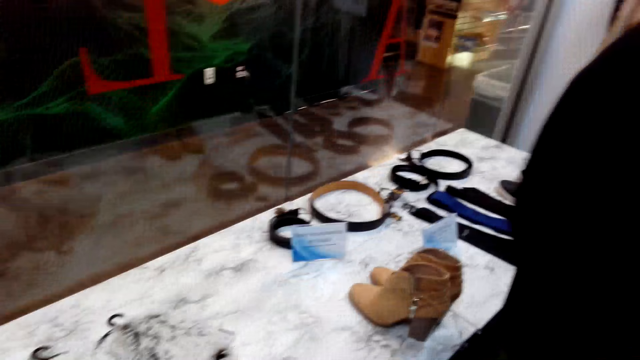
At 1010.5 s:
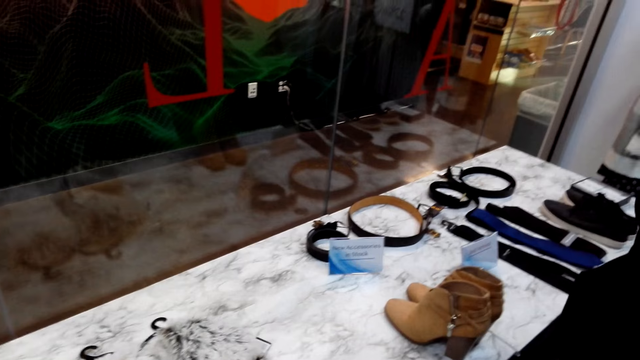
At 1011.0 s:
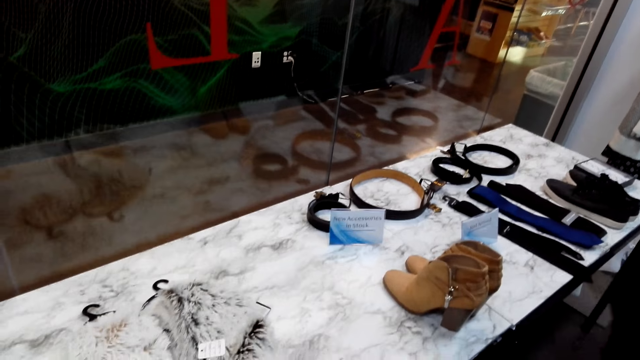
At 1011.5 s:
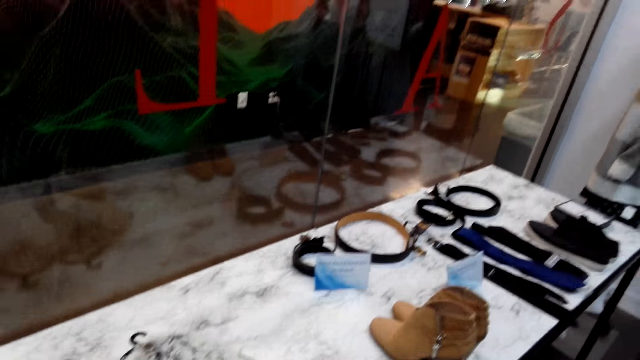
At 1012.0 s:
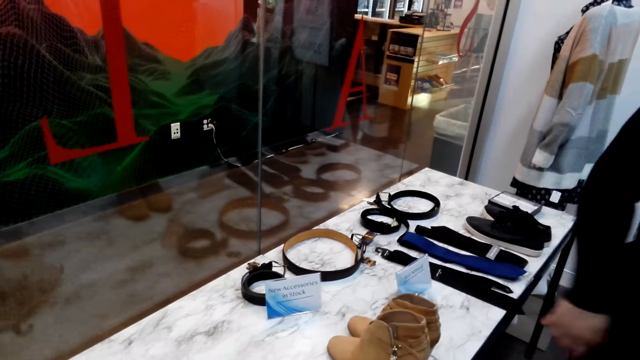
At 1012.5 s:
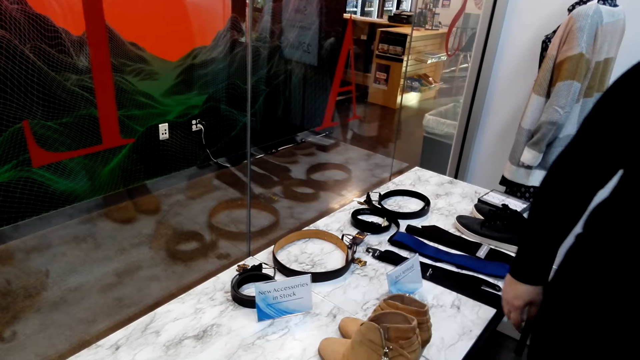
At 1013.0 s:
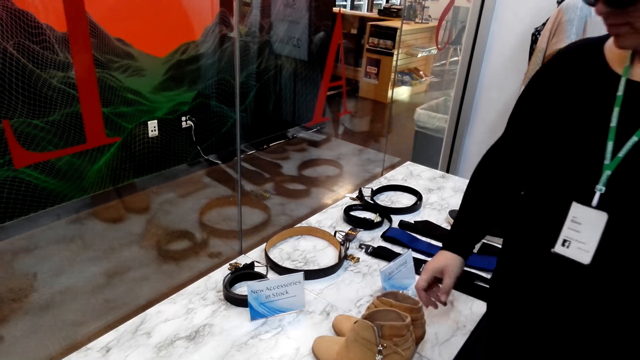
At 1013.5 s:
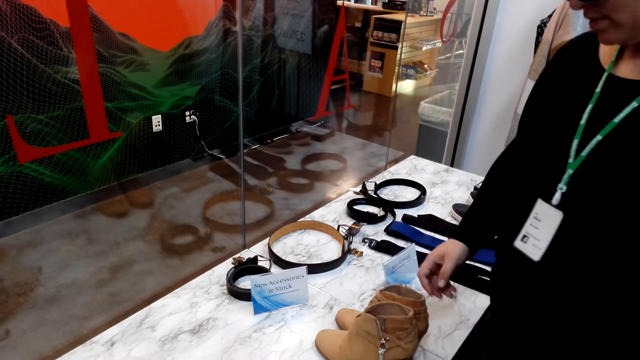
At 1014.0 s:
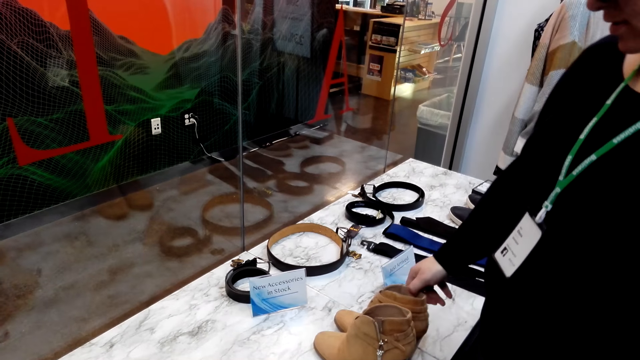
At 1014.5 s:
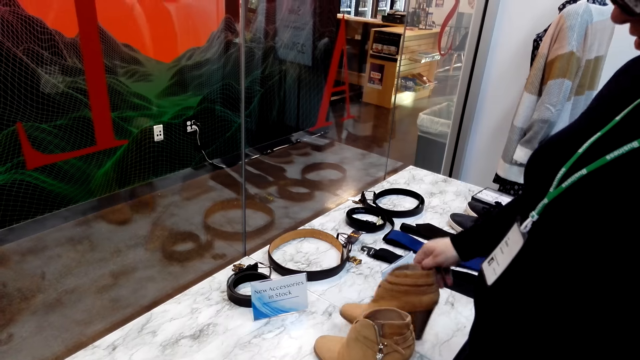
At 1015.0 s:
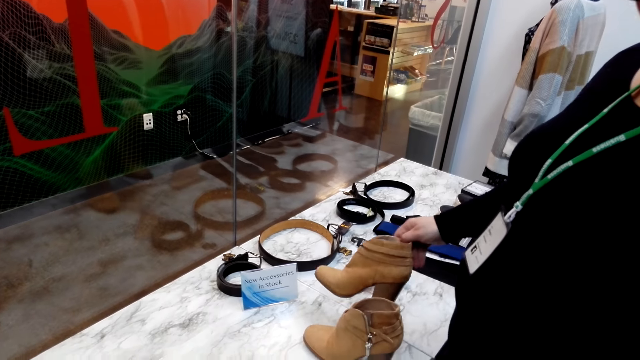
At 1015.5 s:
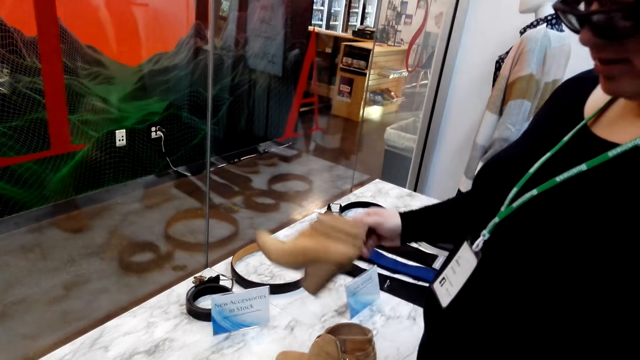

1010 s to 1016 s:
The camera wearer looks around the shop. A lady picks a boot from the table. The lady holds the shoes.

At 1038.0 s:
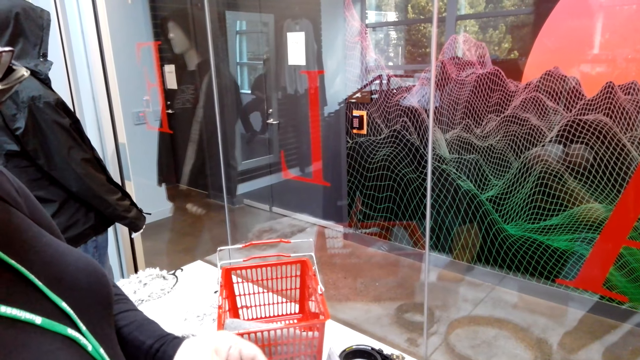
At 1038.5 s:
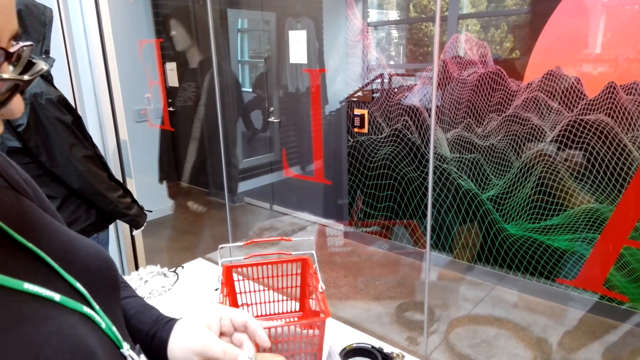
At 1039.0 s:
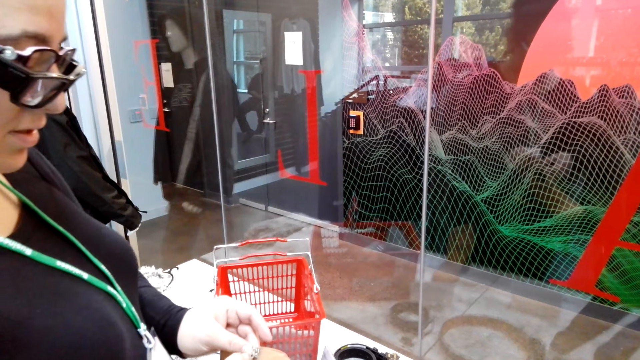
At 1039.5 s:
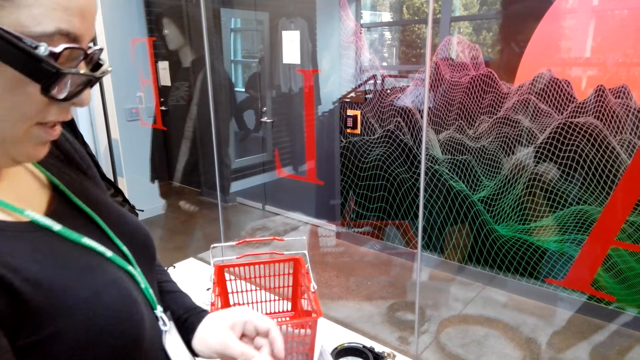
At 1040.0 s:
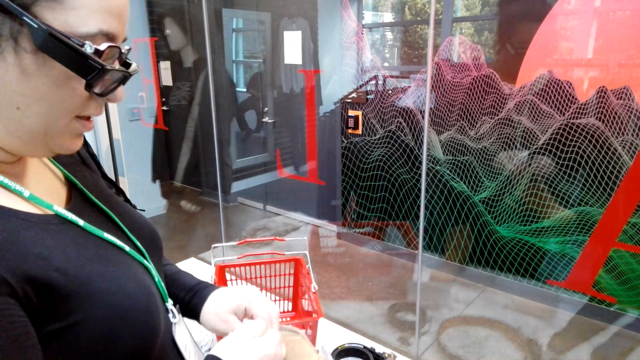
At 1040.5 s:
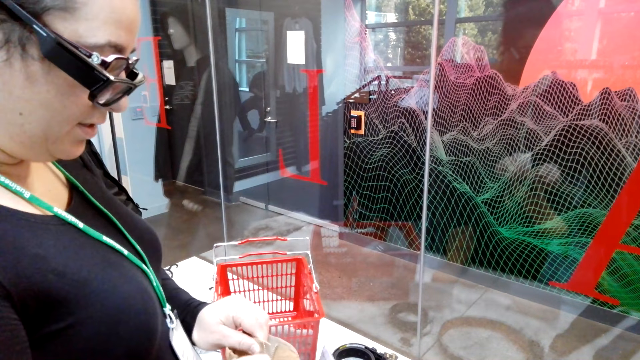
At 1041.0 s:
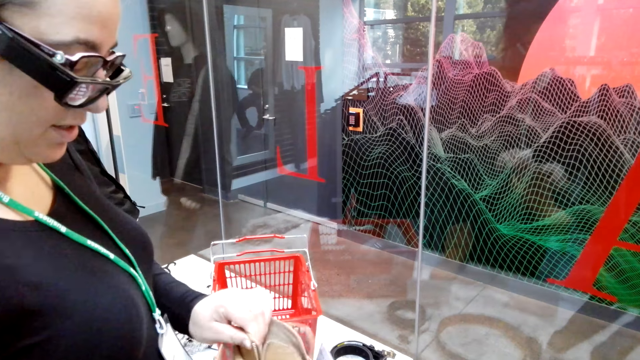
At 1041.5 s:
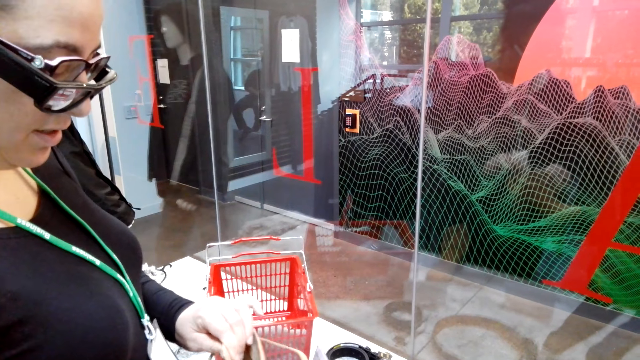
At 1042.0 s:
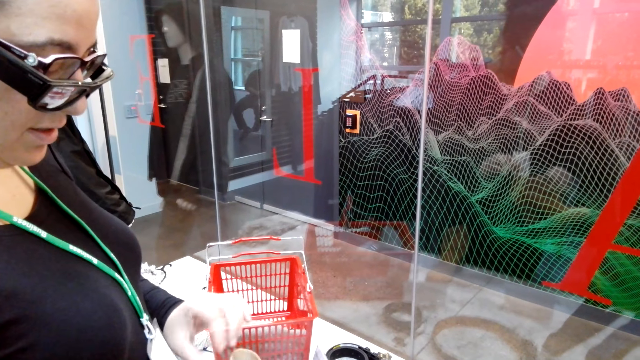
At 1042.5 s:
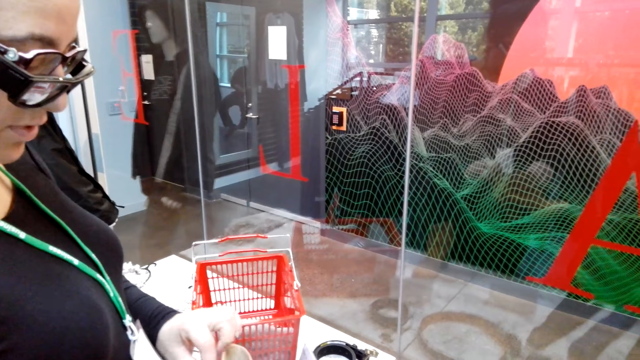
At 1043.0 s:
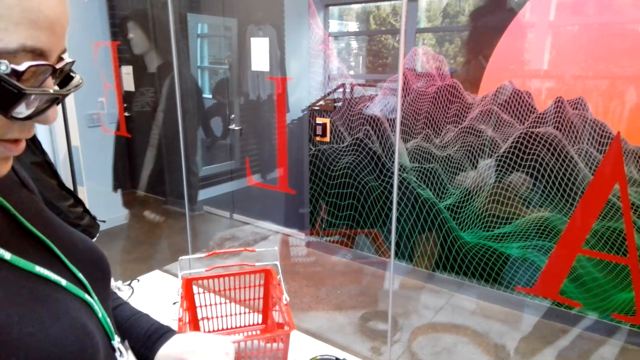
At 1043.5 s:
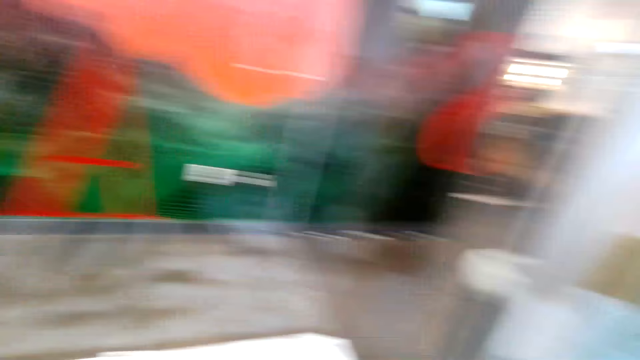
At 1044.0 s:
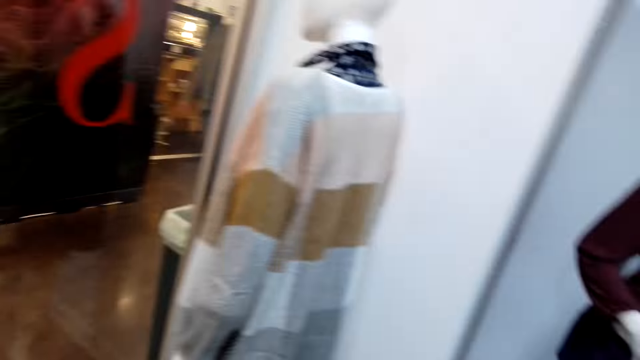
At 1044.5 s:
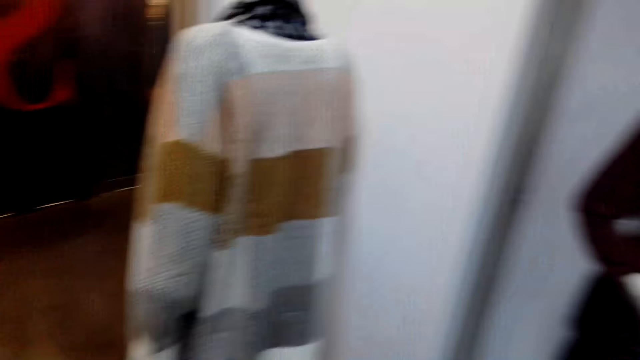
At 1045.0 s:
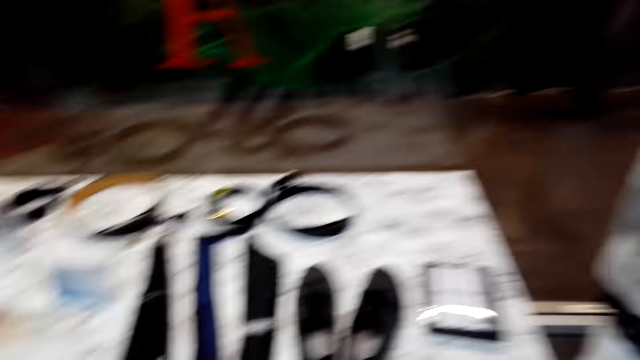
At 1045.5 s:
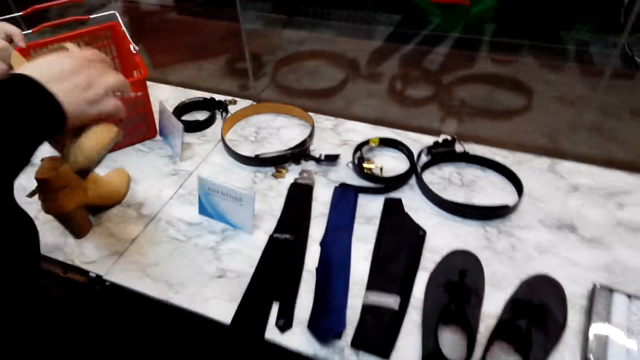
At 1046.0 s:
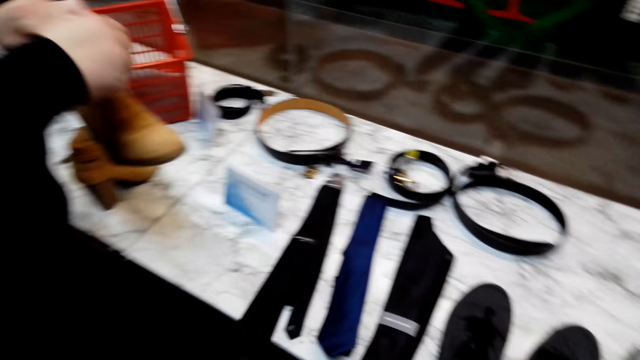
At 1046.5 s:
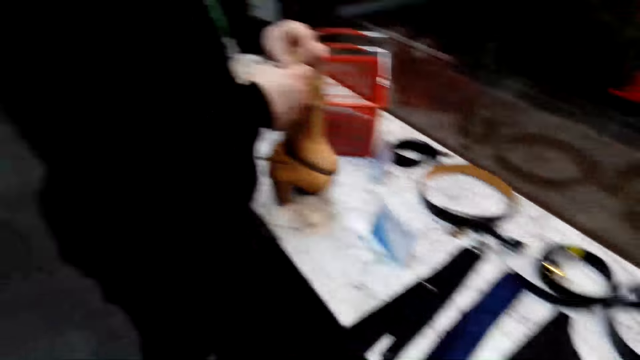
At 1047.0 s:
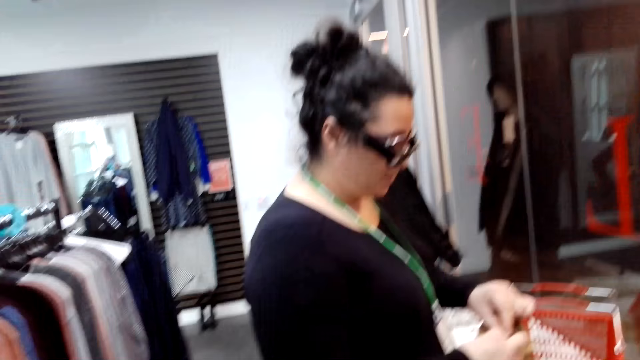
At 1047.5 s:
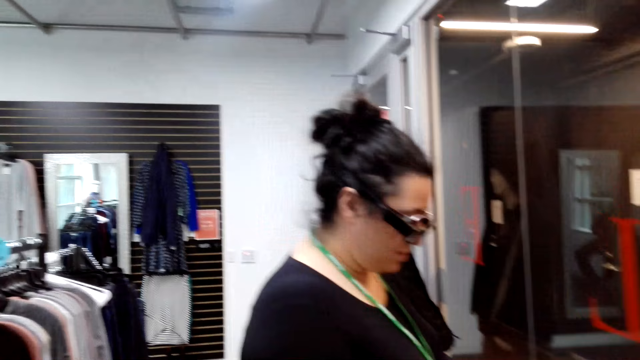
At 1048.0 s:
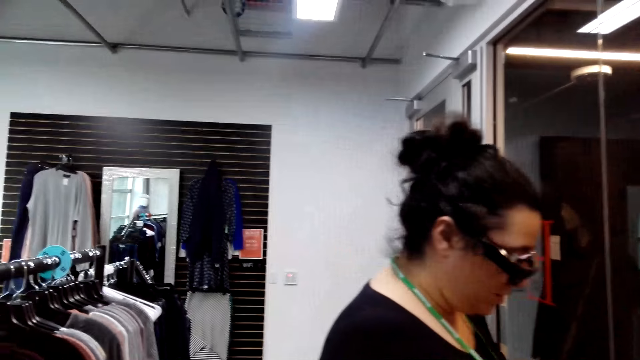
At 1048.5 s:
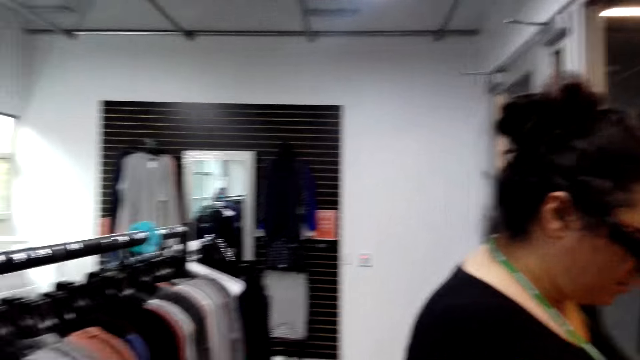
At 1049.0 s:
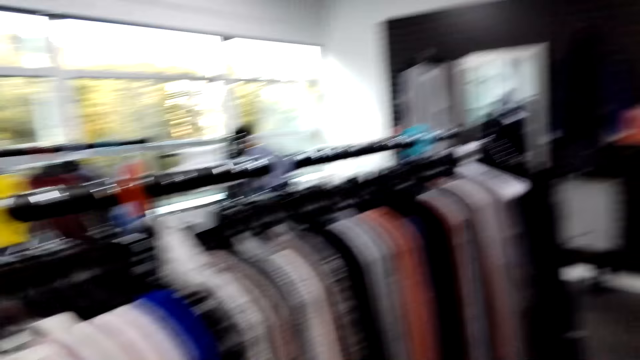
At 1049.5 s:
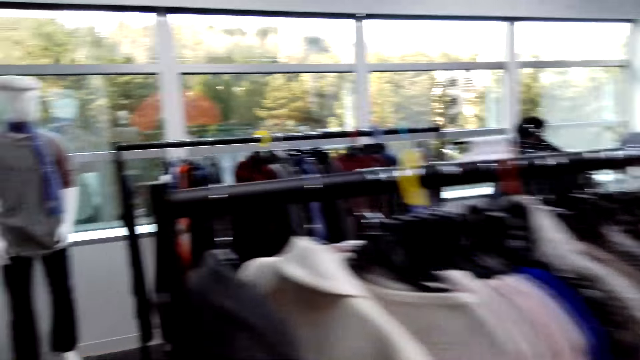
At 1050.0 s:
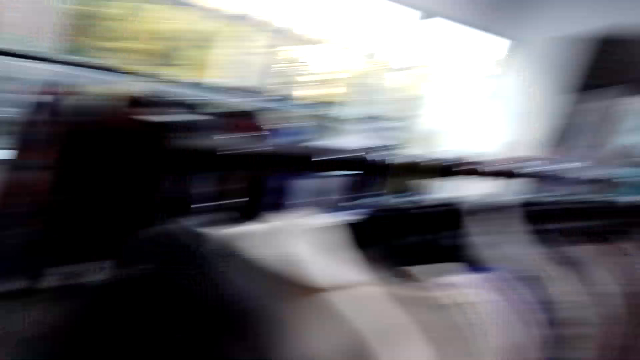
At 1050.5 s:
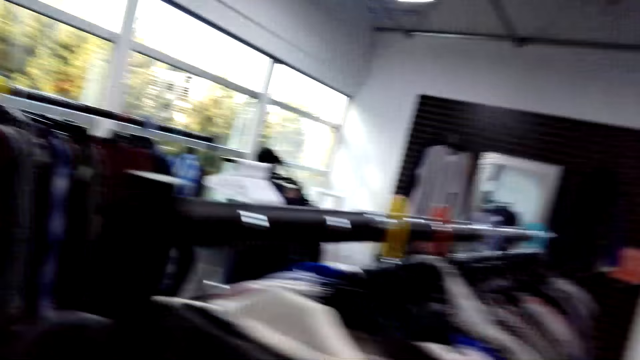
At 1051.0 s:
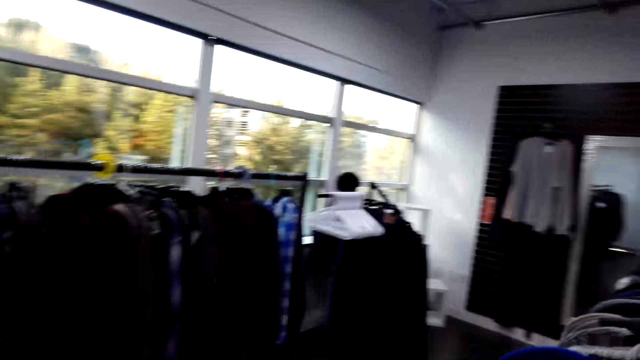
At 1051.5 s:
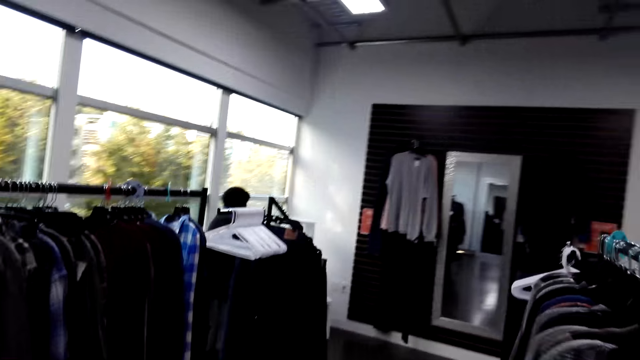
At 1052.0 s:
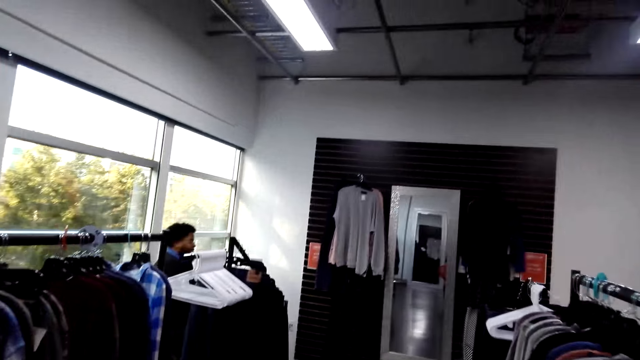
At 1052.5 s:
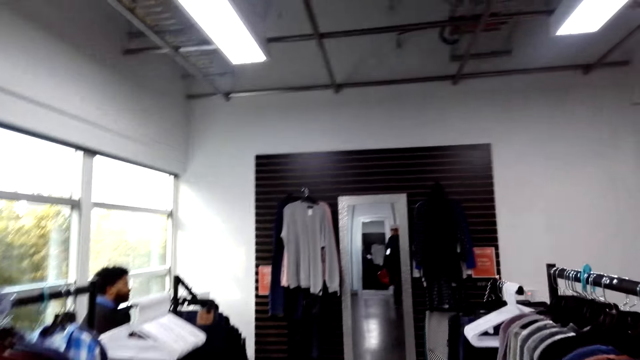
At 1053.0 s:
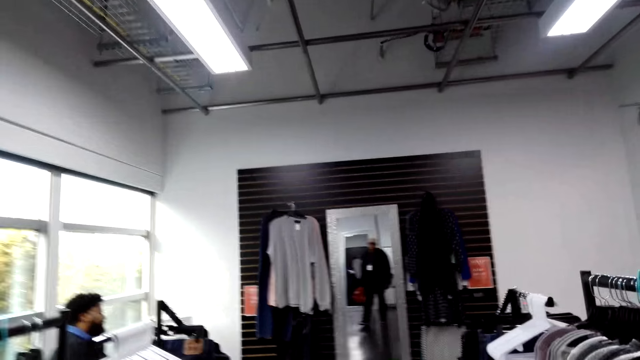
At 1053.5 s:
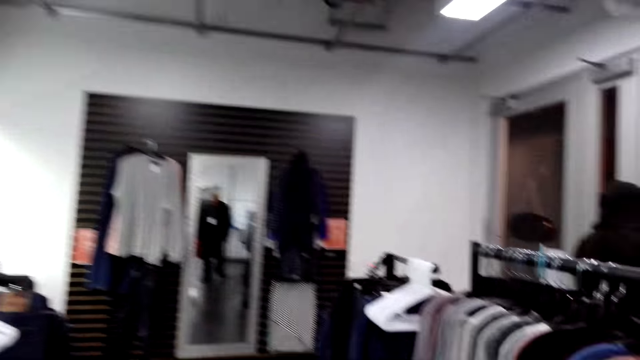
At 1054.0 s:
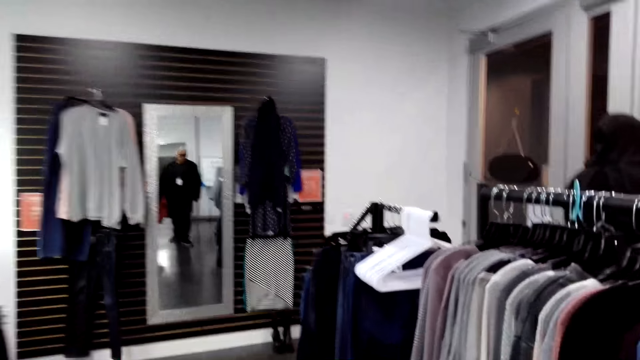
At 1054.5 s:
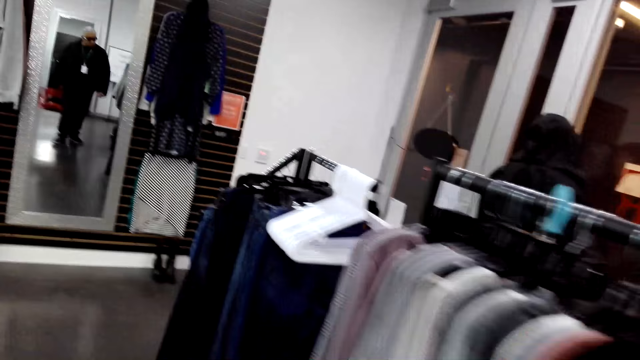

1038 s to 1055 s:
A lady unzips the boot. The camera wearer looks around. They walk around the shop.
